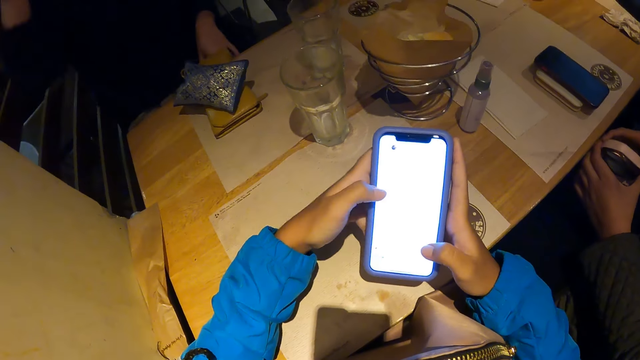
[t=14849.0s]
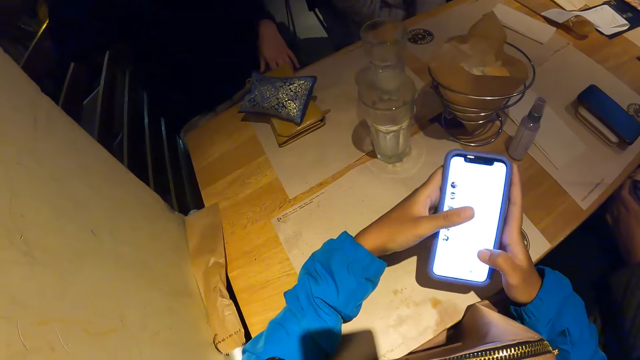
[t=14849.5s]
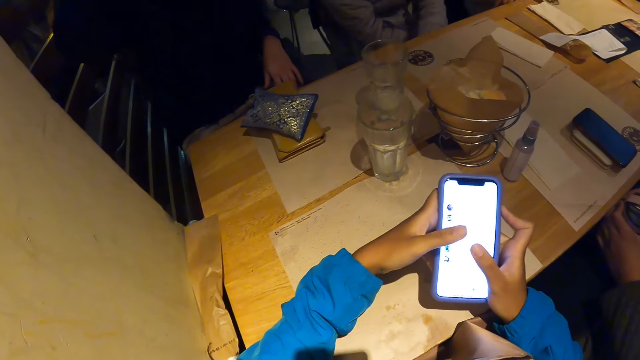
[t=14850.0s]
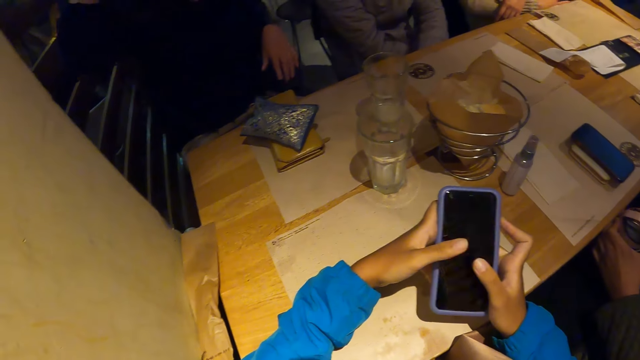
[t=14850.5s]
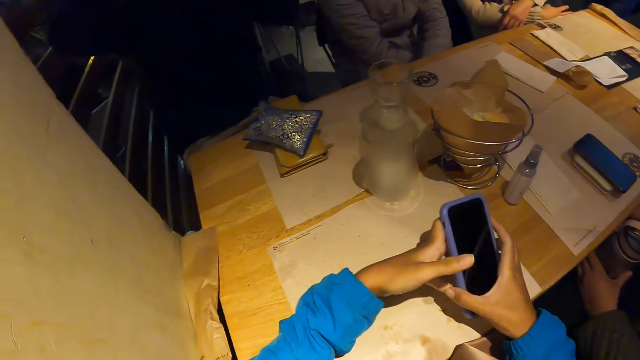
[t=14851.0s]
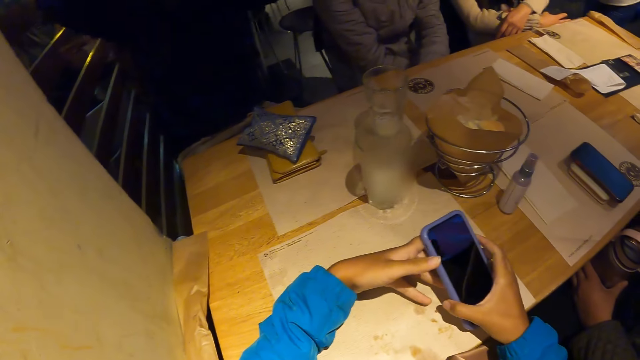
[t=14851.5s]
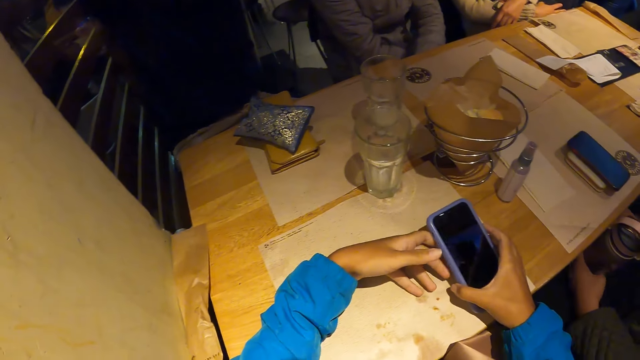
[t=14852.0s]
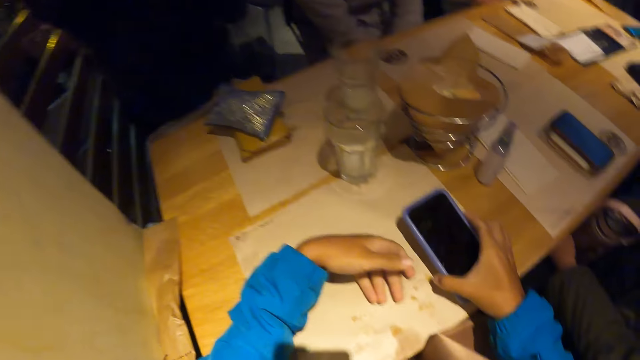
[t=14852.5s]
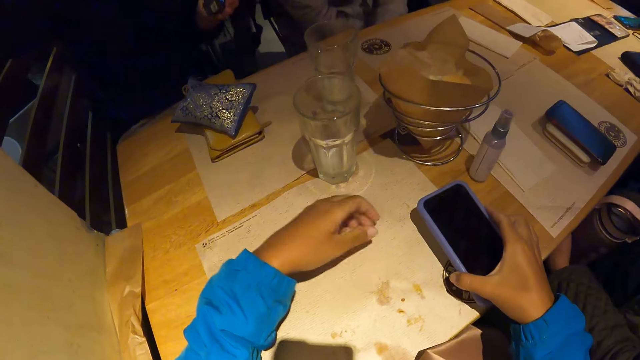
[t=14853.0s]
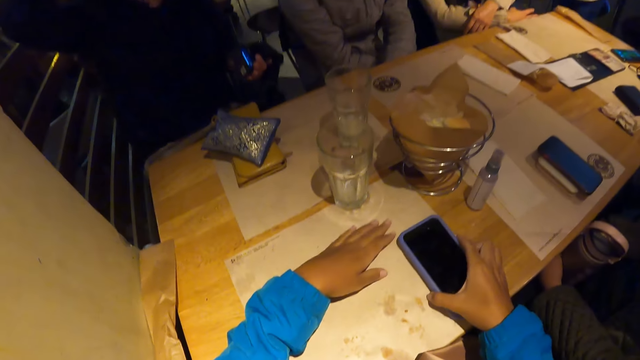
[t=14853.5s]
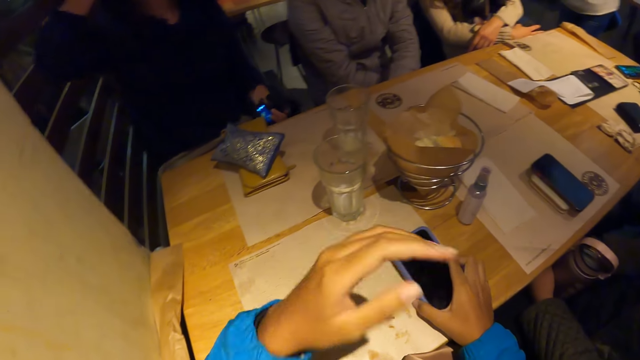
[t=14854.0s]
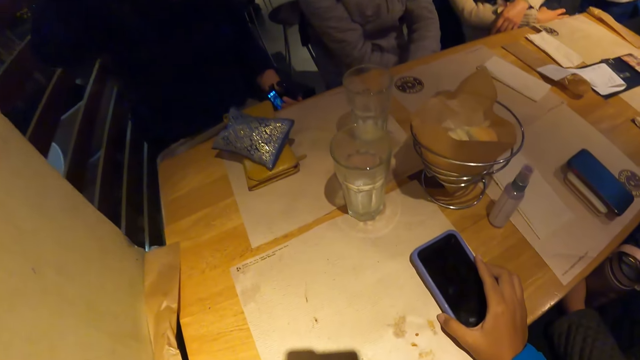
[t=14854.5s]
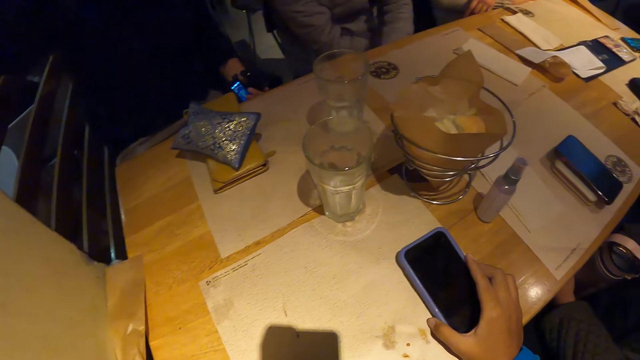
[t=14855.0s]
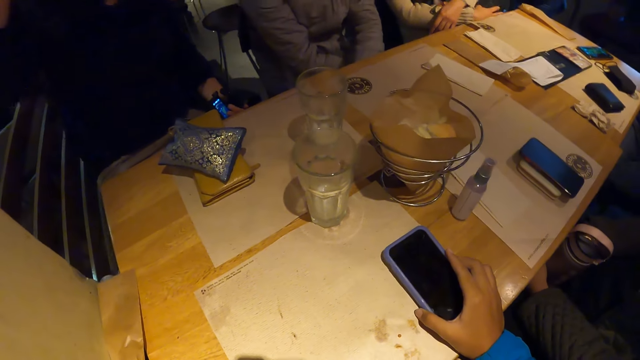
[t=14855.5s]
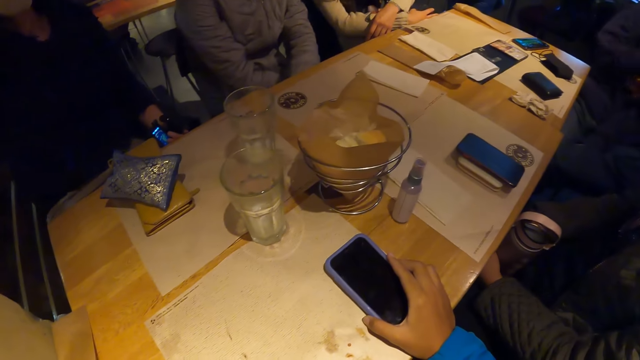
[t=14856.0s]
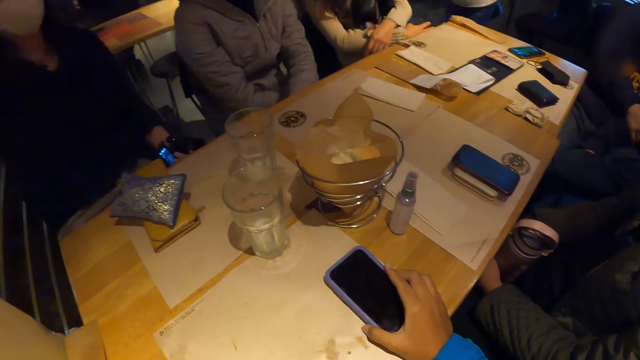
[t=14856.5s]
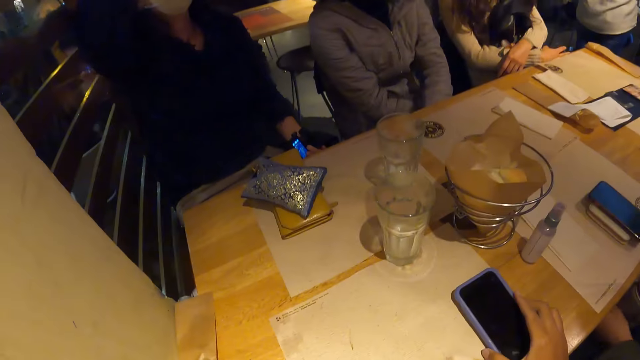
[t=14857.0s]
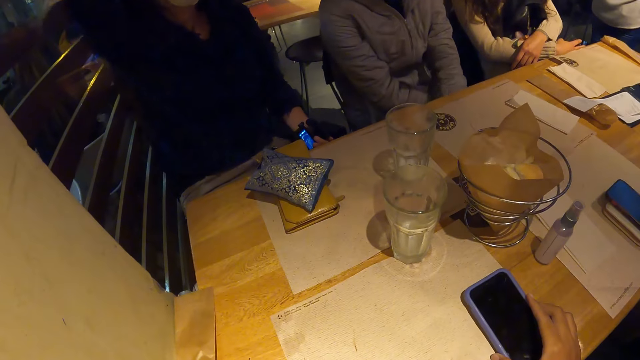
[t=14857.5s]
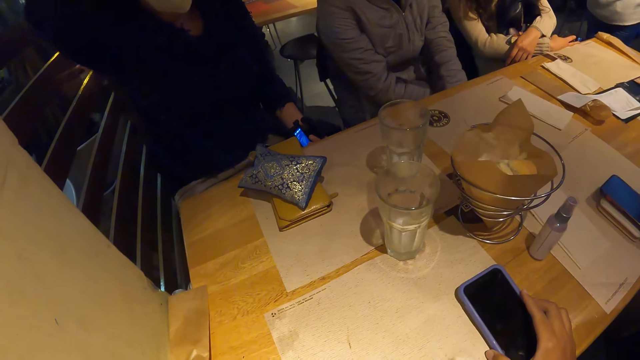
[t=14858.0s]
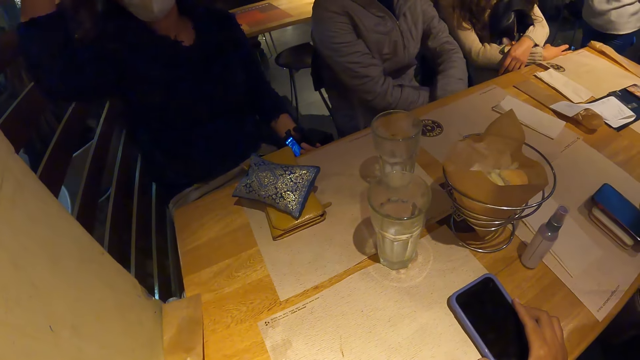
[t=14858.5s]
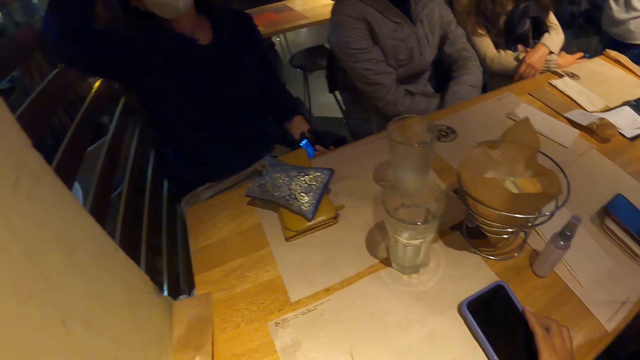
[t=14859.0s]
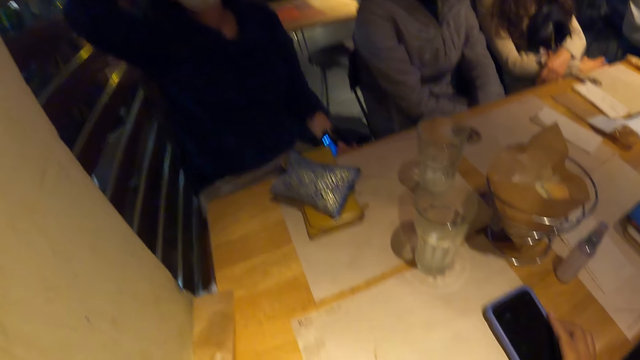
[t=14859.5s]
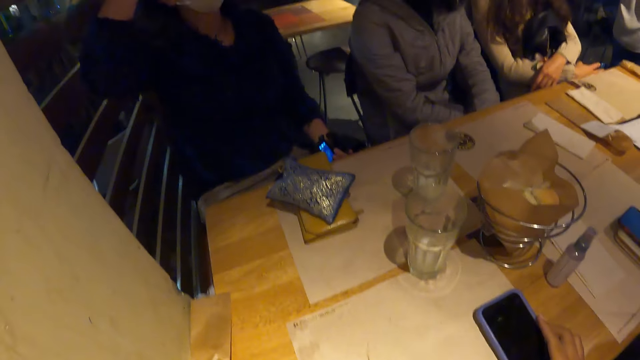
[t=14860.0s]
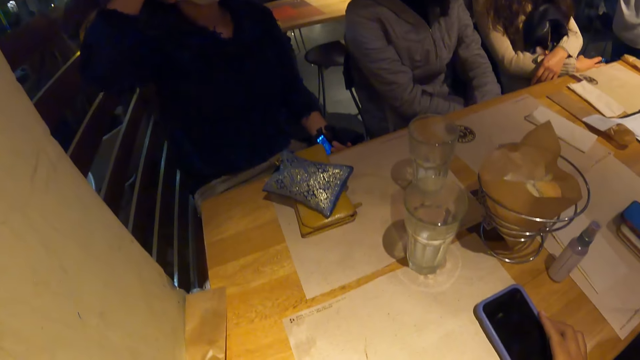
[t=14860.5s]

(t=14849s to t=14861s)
A person touches the hair. The camera wearer puts off the screen of the phone. She drops the phone on the table with her right hand.

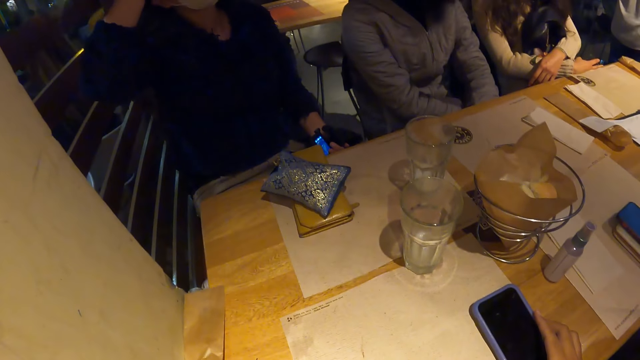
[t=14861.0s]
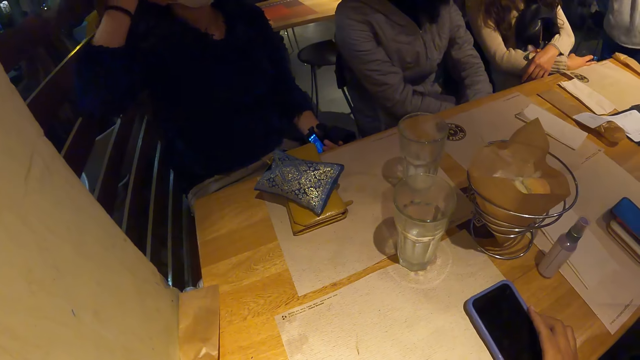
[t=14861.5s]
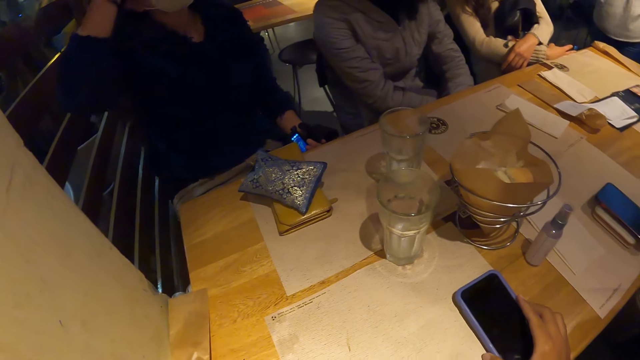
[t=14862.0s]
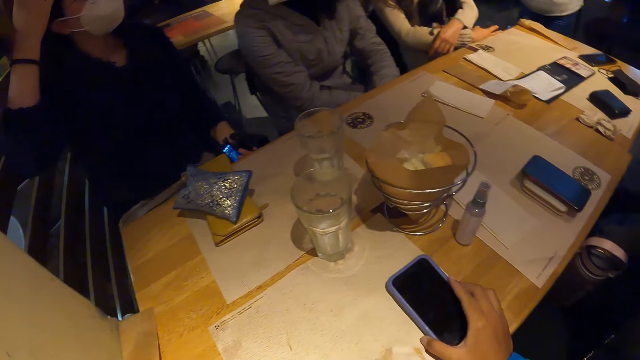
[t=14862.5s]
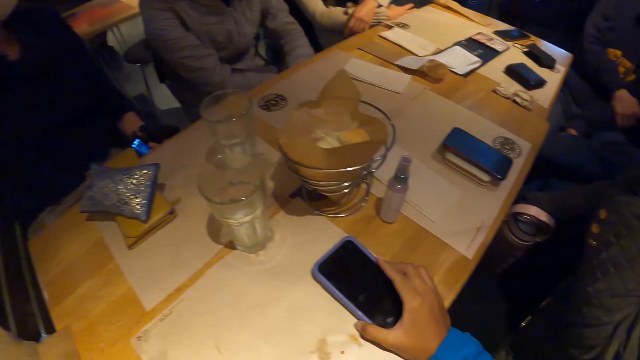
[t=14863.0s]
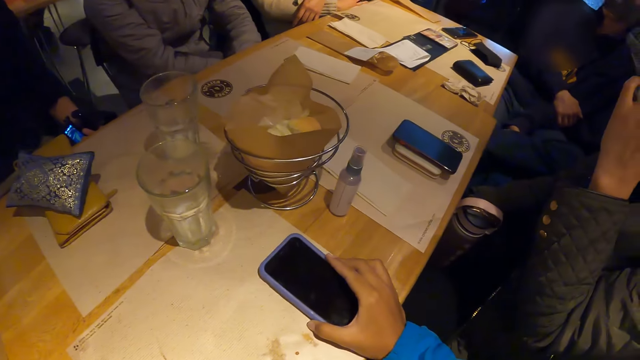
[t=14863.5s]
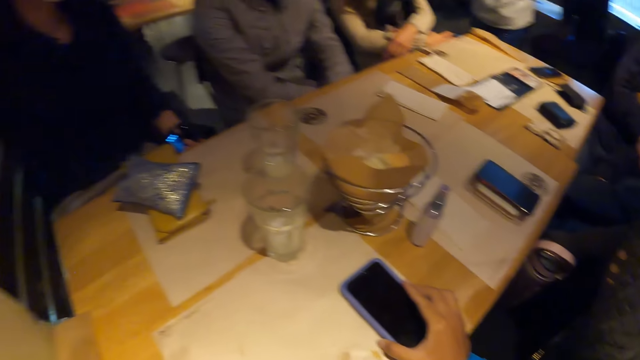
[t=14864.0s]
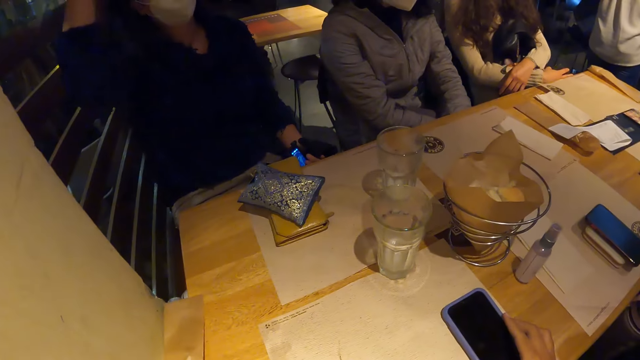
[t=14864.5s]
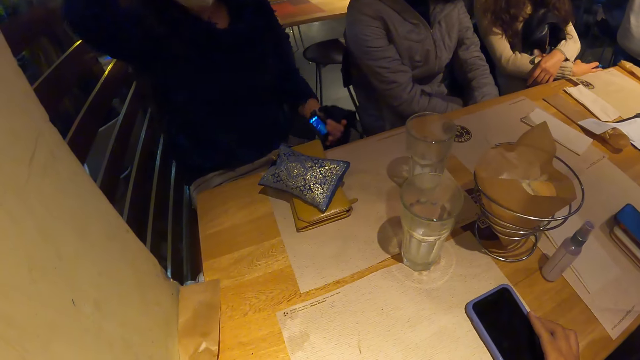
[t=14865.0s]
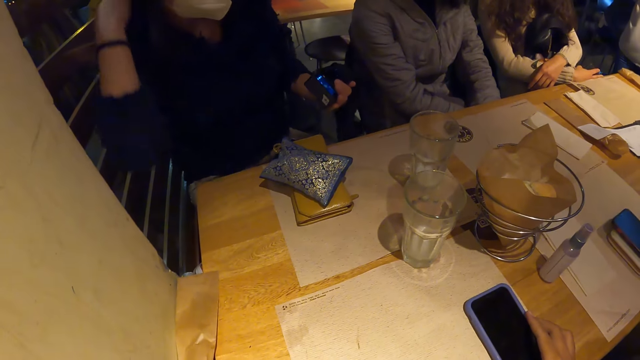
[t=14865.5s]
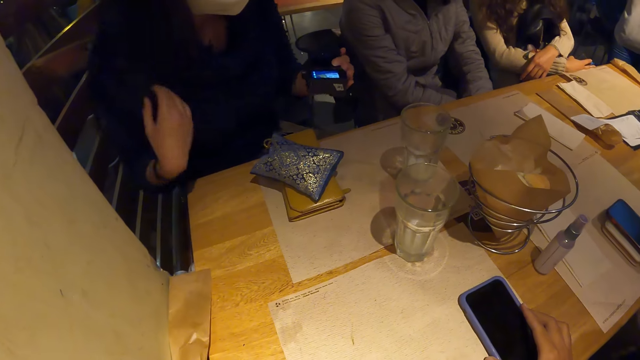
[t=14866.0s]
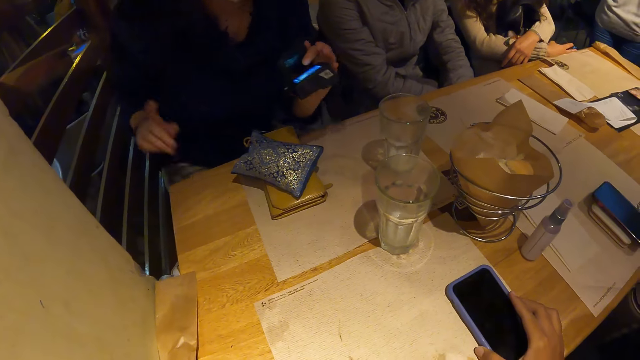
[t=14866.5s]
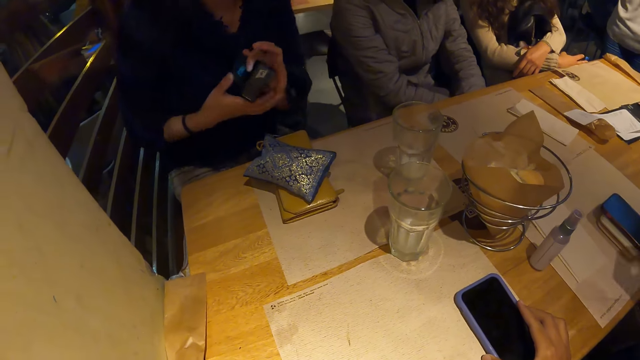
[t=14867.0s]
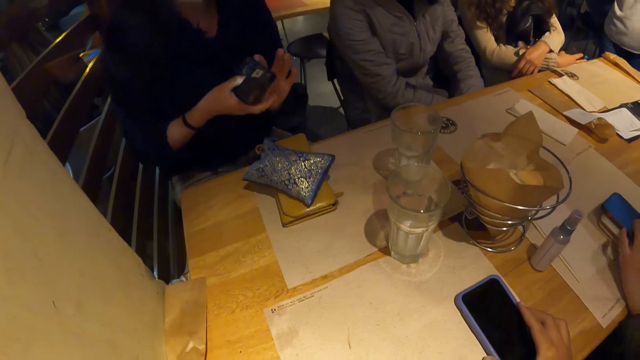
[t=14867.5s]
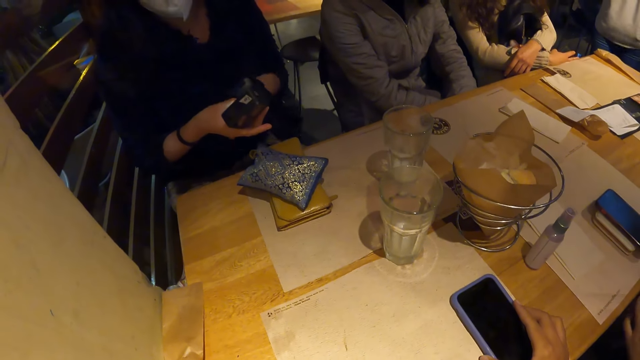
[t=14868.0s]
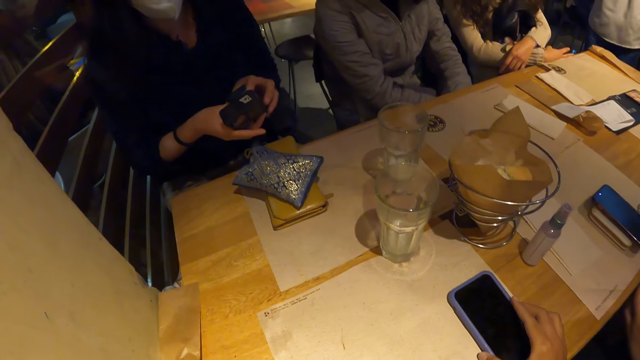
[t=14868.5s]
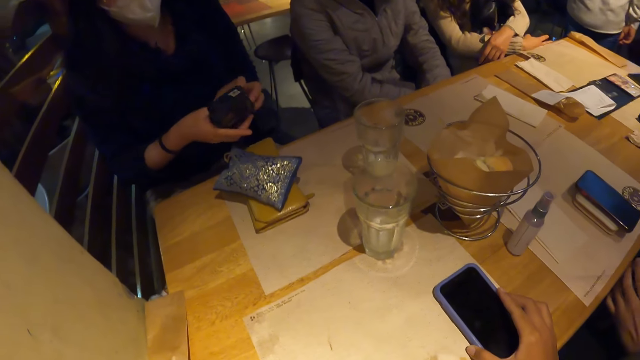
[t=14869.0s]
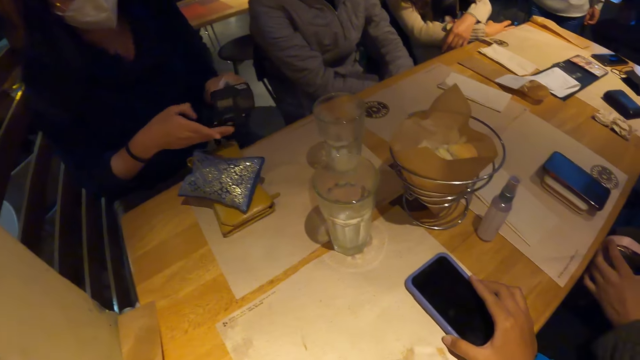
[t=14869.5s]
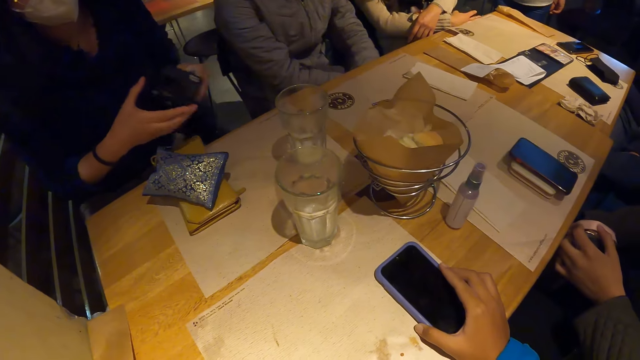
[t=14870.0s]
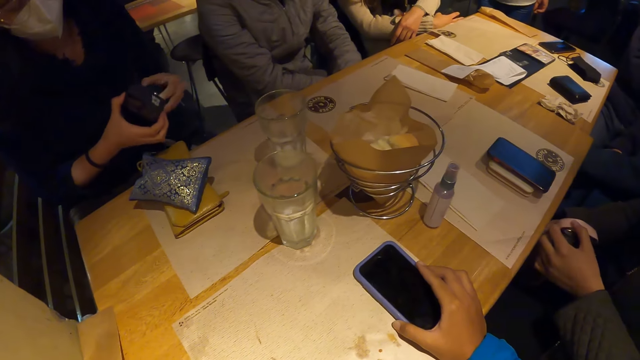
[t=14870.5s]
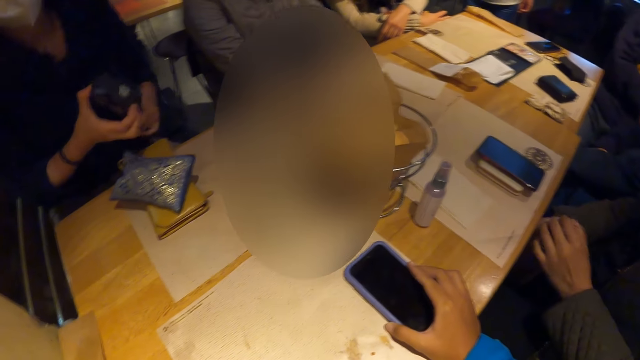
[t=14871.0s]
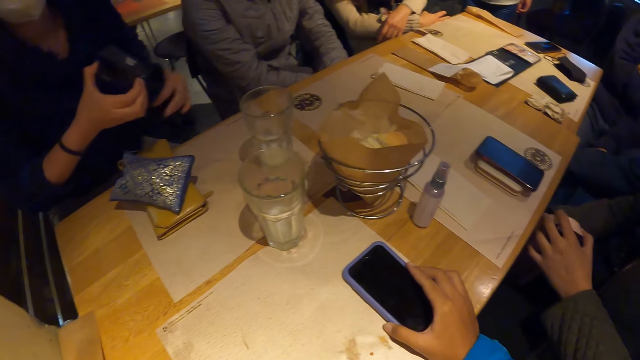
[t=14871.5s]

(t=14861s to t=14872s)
A woman gesticulates with the left hand and holds the camera with both hands.
